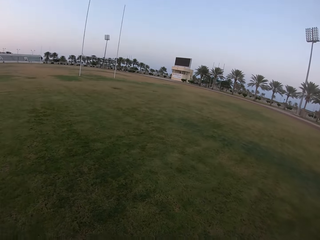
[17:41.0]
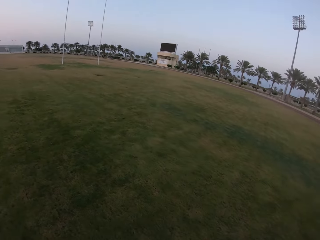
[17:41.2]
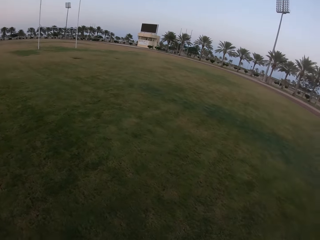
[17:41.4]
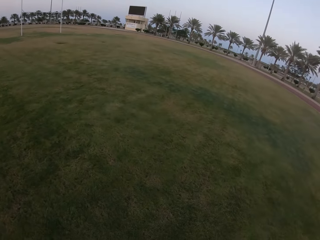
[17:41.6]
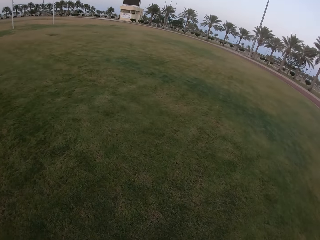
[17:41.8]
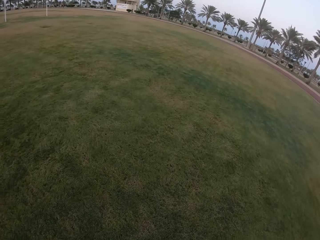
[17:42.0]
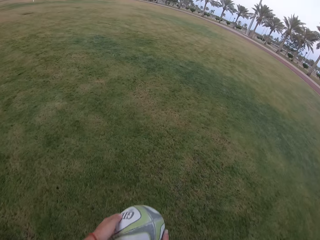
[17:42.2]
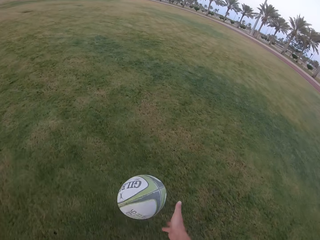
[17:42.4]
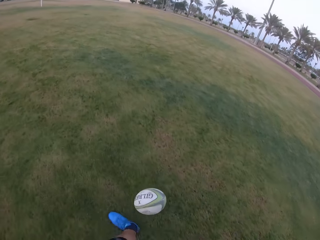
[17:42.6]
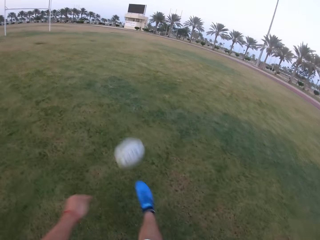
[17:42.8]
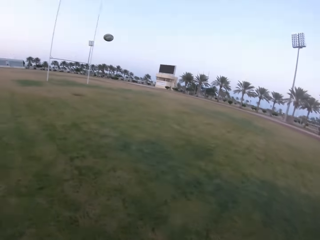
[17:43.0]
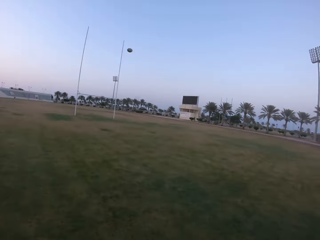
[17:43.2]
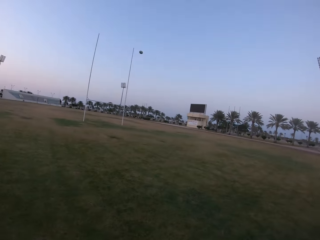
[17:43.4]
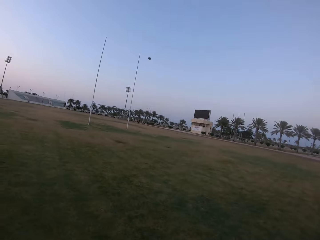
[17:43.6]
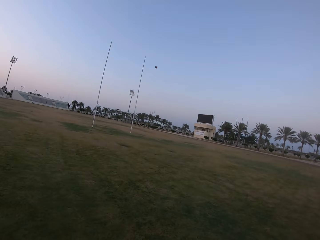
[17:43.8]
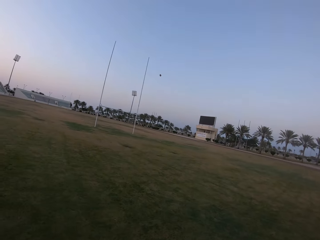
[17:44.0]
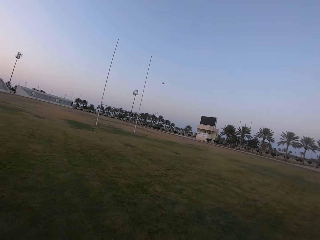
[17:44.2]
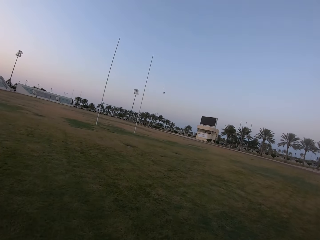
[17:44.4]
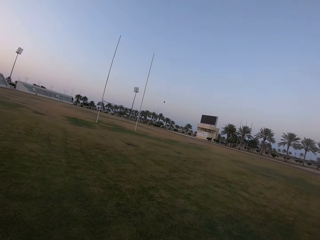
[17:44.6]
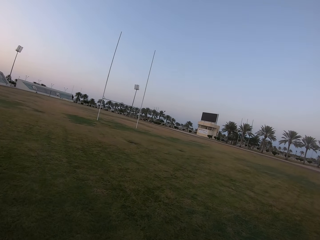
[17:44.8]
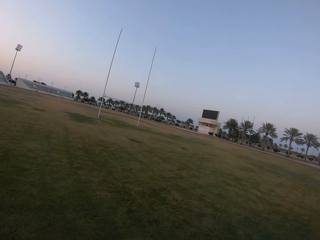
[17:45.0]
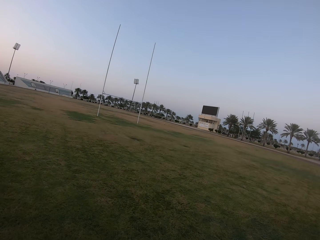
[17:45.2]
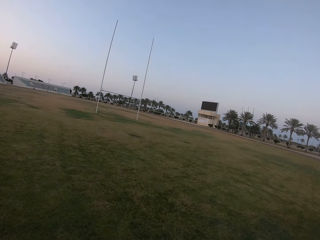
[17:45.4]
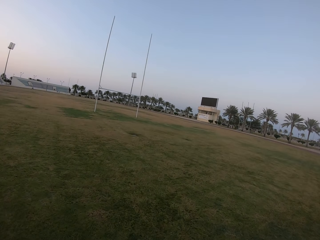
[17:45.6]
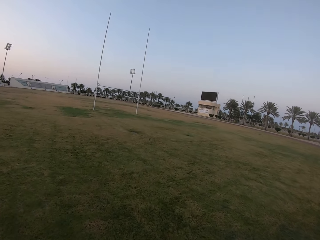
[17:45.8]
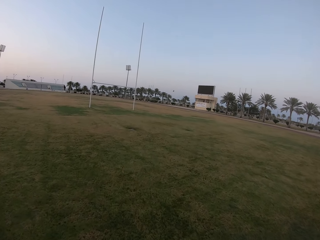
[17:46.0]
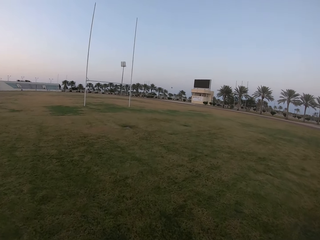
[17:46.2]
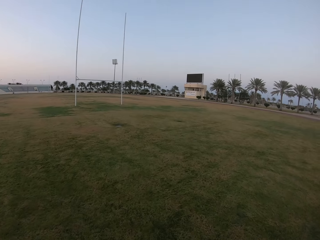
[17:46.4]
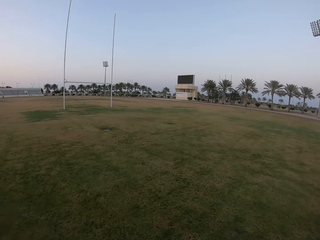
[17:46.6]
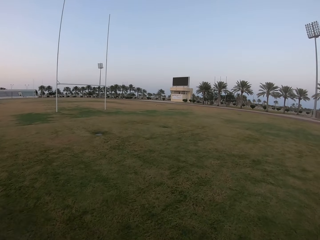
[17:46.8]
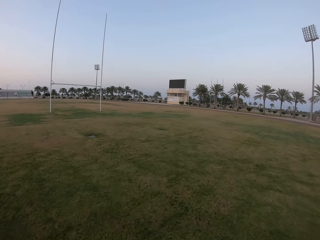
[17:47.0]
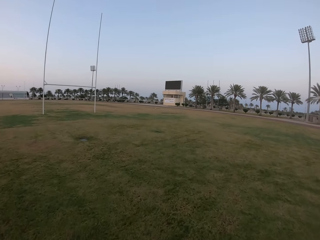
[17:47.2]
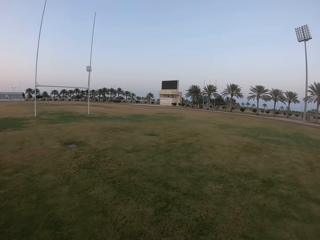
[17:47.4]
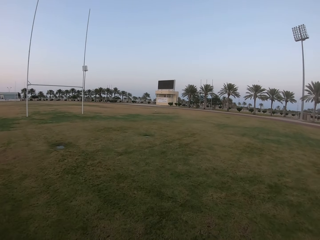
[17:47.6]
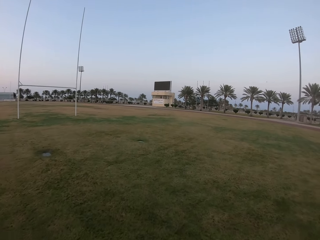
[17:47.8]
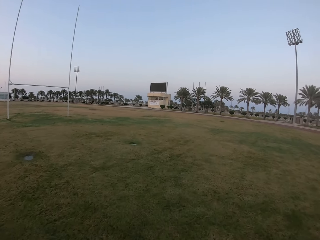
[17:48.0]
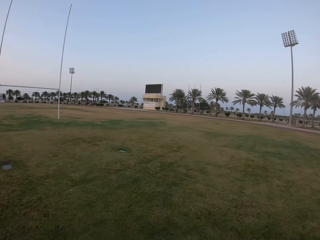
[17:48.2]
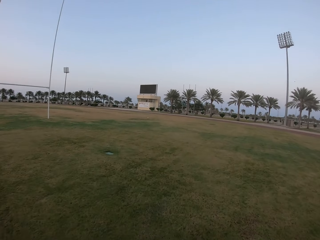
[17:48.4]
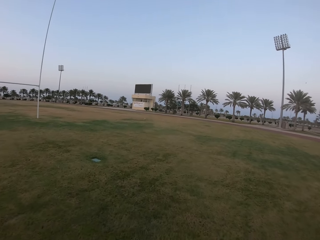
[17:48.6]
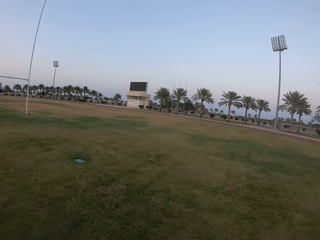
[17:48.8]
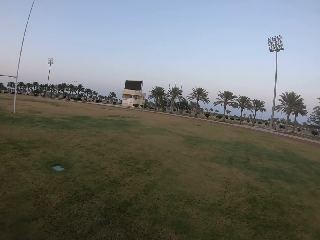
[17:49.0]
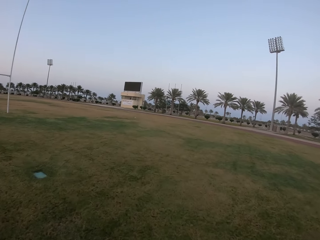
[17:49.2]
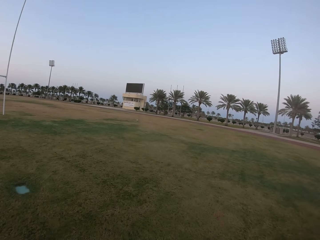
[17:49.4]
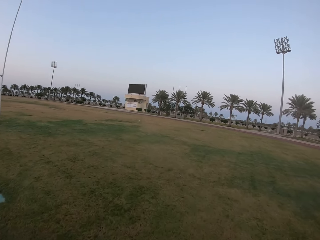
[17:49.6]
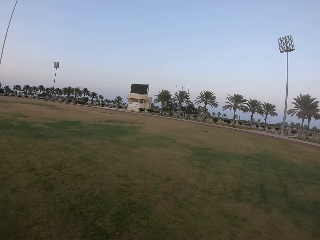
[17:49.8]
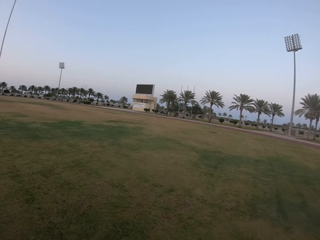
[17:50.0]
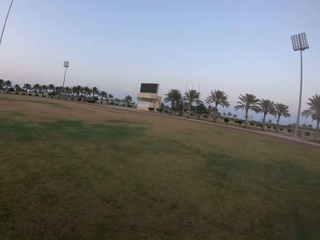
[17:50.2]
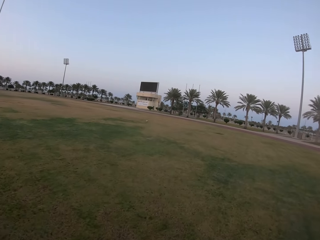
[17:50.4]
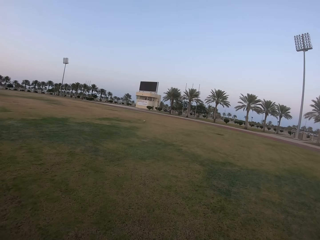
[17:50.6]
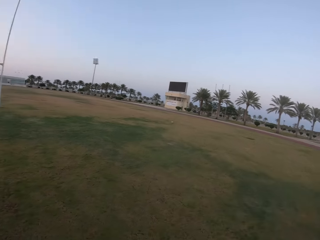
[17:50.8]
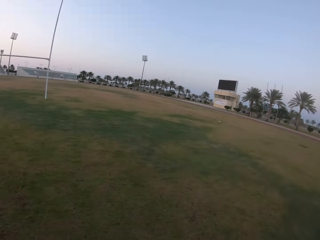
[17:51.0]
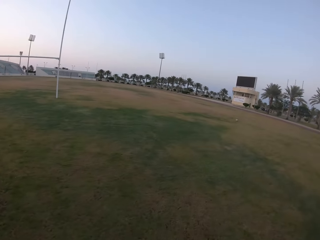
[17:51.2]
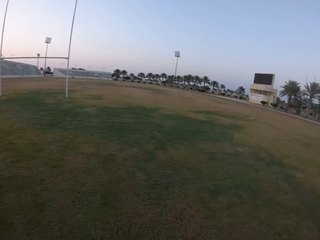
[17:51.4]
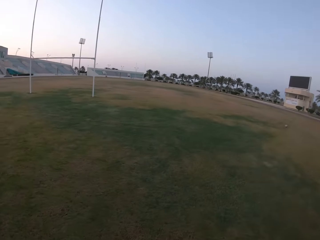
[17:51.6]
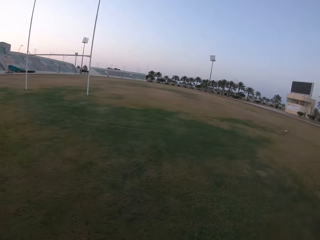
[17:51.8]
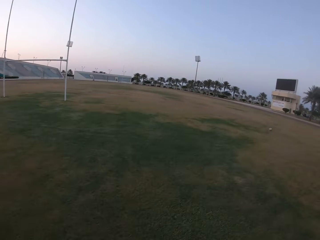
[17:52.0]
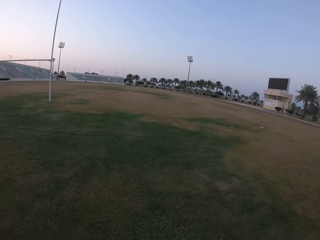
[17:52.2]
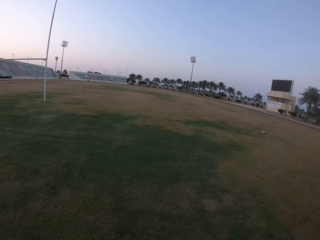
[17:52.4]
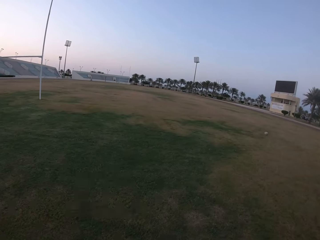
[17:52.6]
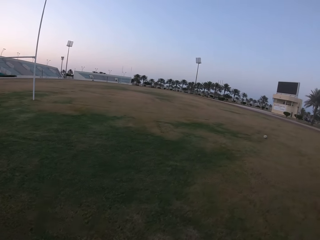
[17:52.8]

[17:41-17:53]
The camera wearer hits the ball with the leg. They look at the ball. They walk on the field.

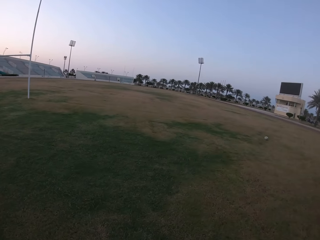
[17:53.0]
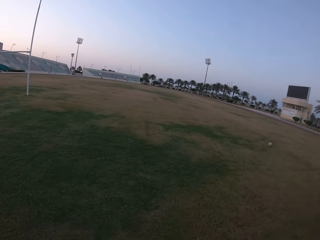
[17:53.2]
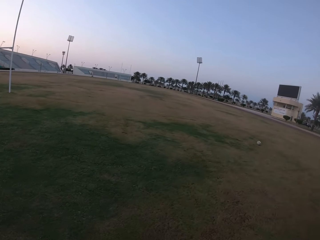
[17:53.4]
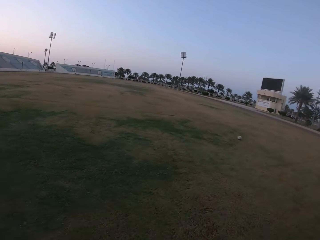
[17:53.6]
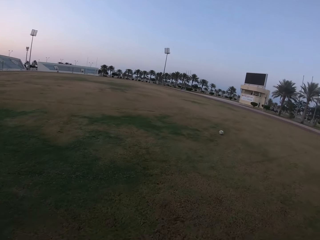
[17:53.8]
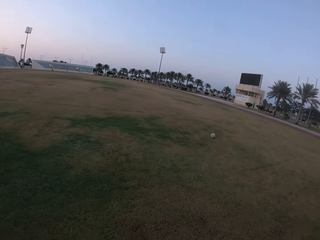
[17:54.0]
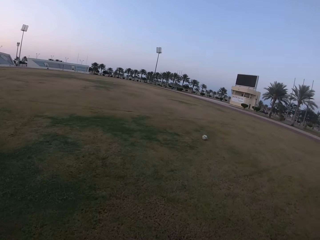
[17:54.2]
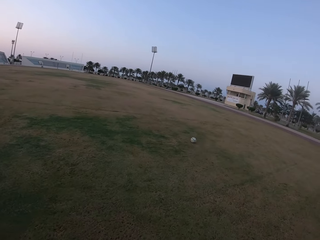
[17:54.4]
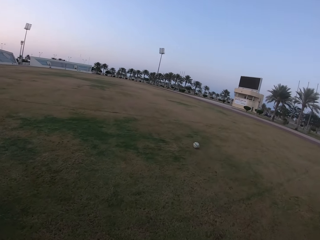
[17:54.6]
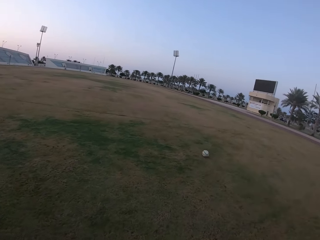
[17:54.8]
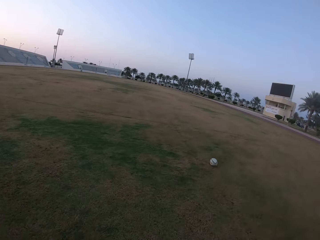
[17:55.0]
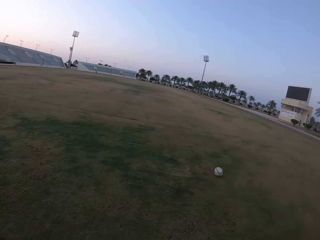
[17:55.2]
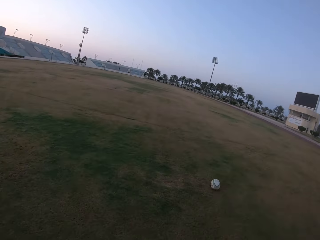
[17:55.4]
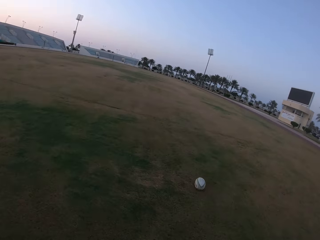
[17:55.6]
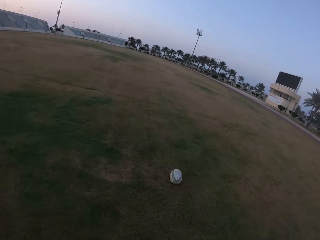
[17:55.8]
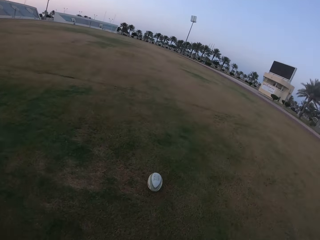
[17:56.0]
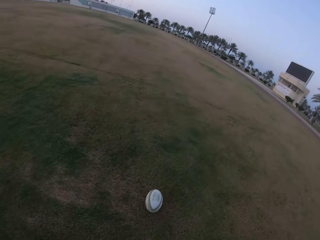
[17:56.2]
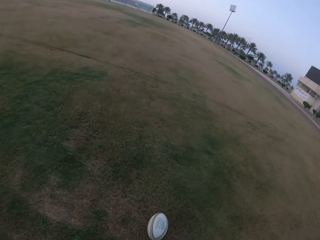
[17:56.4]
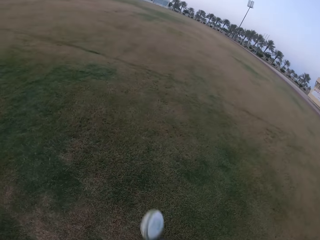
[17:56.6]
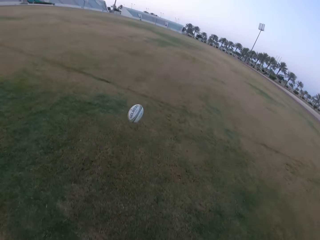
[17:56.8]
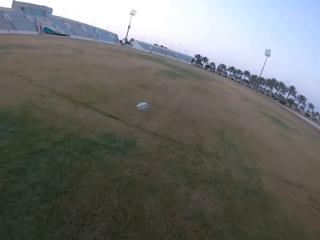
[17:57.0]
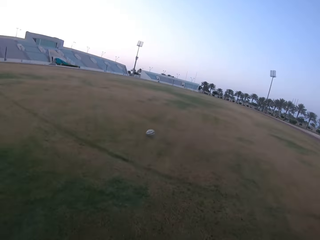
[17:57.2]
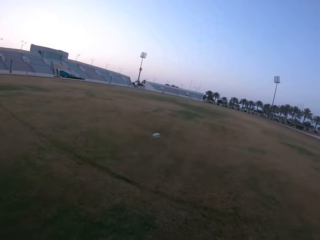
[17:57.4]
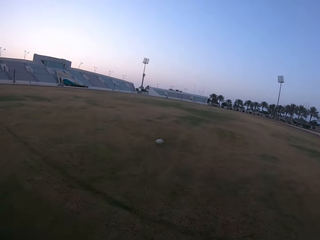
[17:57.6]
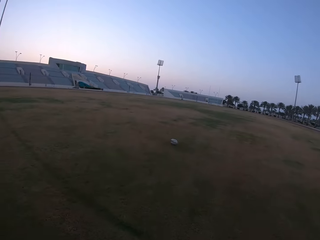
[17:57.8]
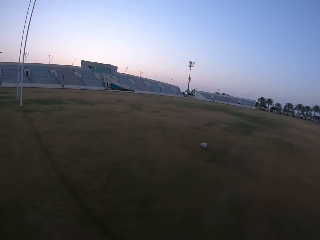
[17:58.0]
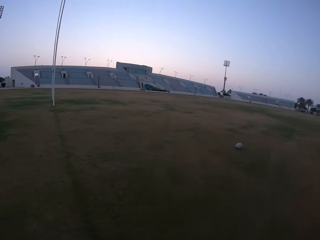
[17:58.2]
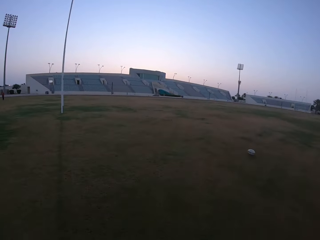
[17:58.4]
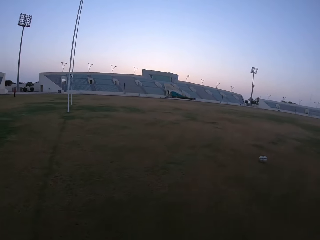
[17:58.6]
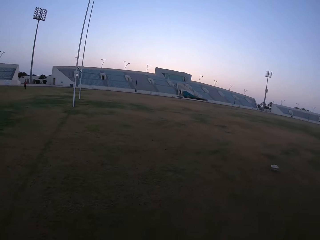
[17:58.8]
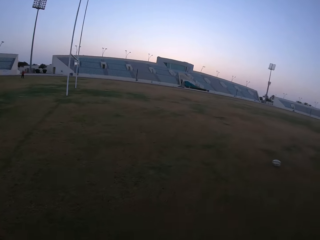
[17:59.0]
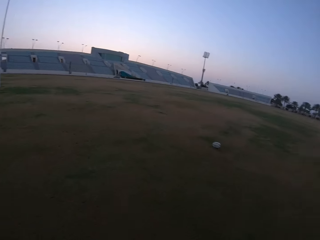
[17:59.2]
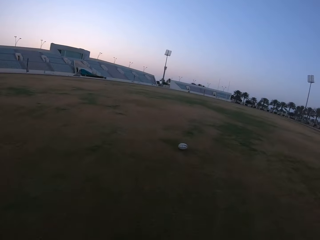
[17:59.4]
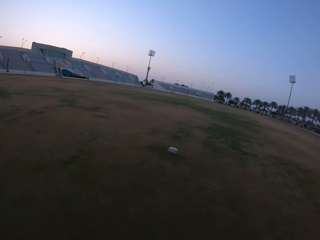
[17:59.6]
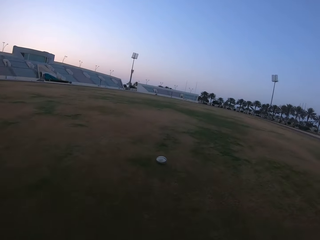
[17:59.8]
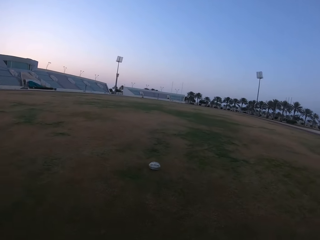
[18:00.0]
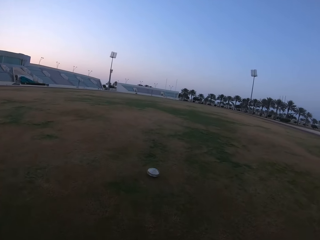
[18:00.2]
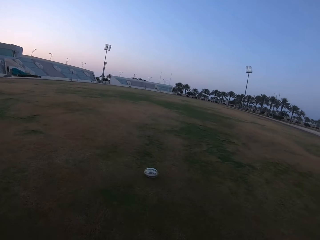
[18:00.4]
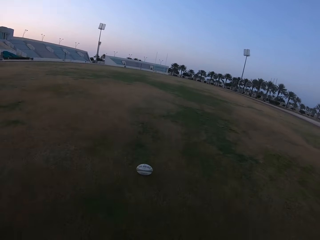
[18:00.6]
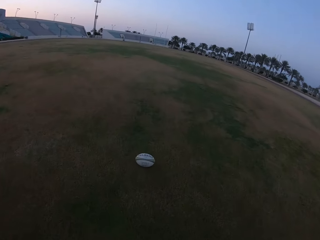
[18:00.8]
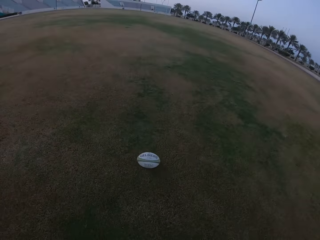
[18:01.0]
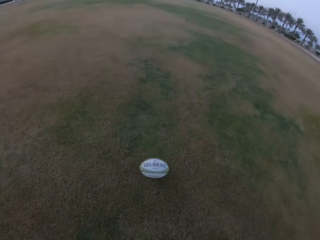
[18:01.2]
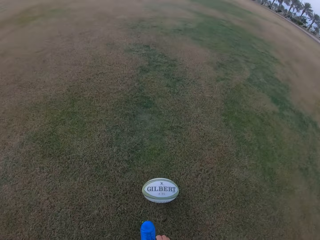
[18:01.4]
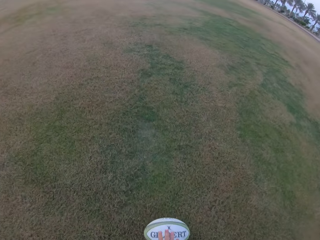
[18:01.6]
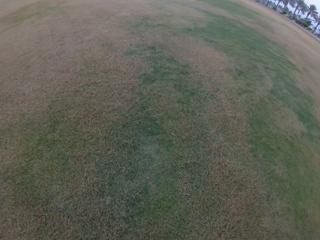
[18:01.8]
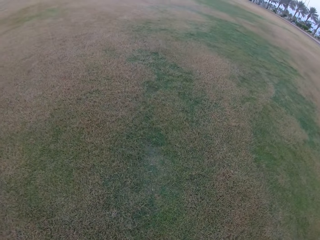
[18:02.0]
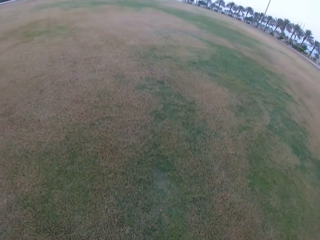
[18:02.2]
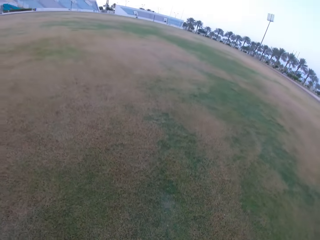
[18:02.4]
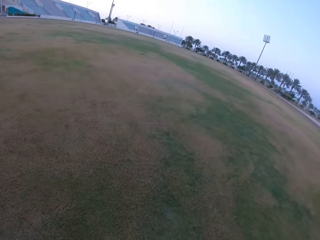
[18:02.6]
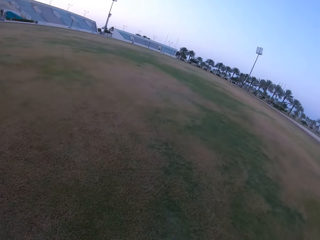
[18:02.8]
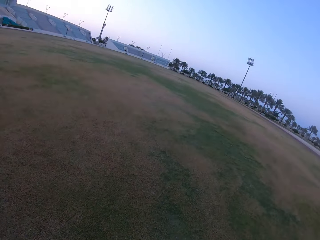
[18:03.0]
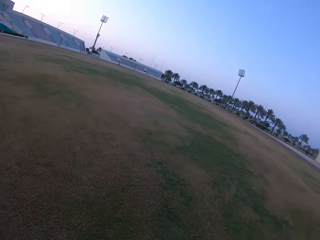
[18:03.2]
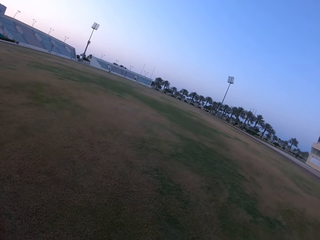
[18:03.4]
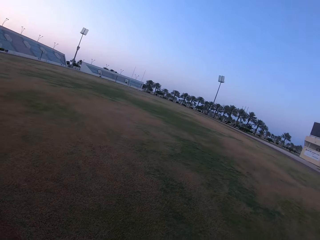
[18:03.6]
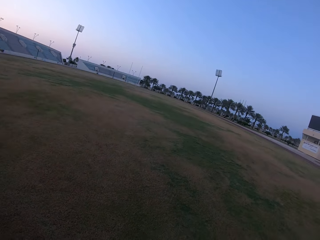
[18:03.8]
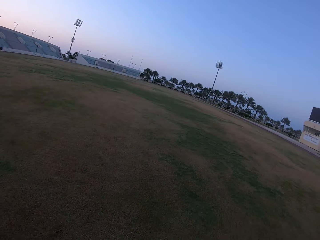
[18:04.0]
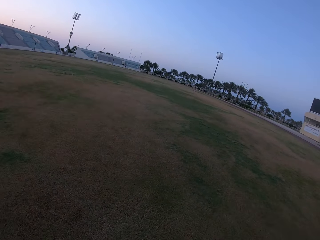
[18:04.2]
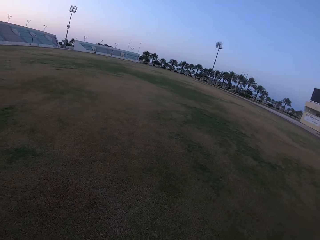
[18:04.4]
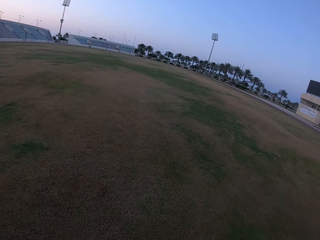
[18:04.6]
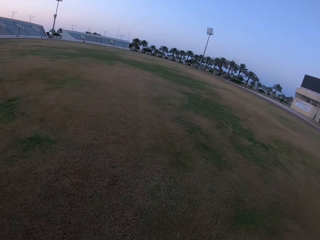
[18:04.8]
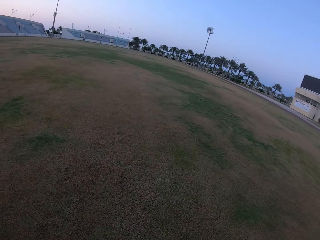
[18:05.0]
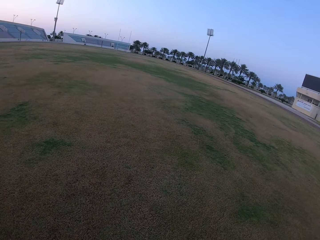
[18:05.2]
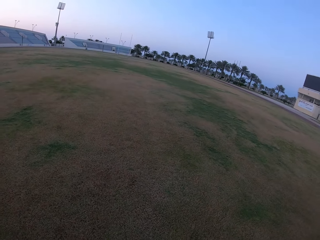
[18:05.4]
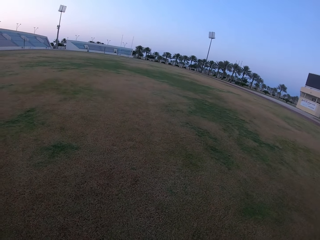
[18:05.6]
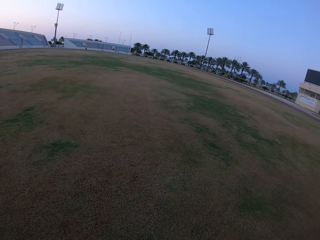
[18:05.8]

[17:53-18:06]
The camera wearer hits the ball with the leg. They walk toward the ball in the field. They pick the ball from the ground. They look at the ground. They walk in the field.
